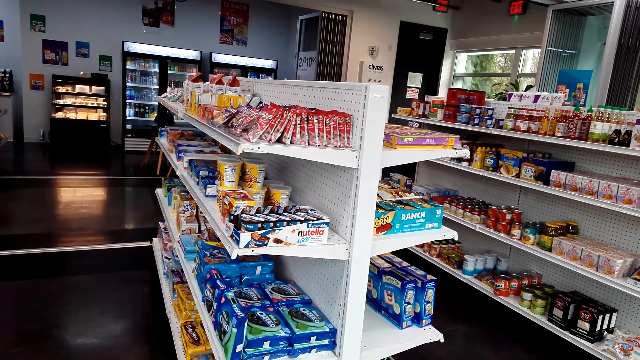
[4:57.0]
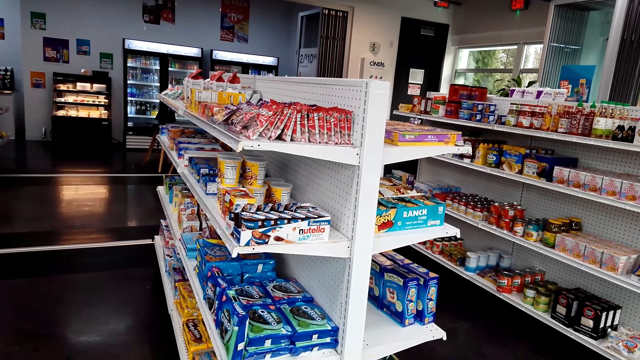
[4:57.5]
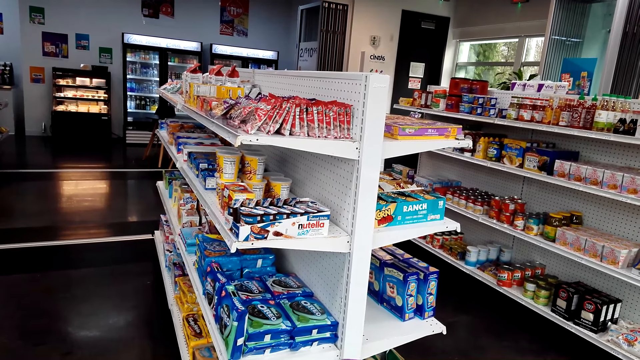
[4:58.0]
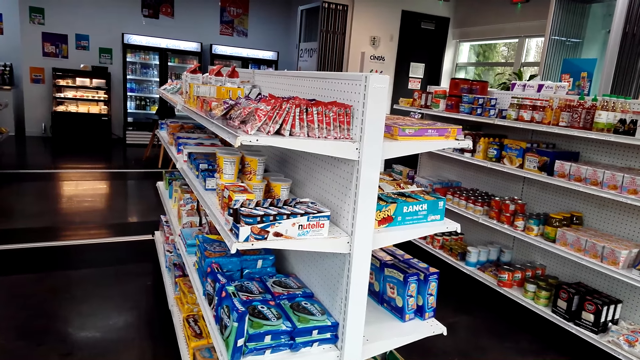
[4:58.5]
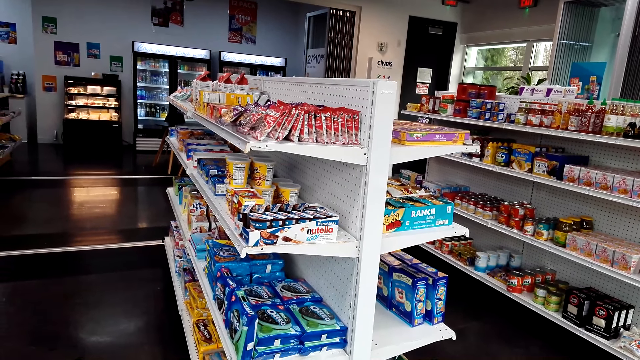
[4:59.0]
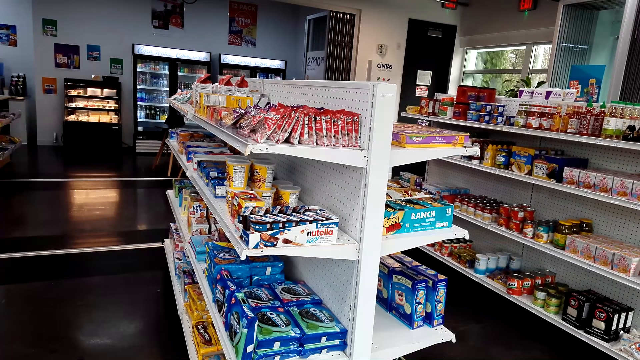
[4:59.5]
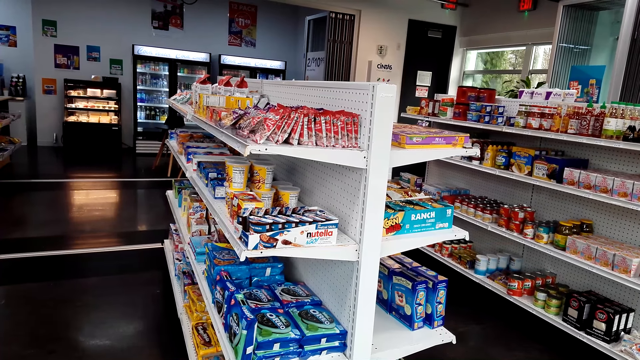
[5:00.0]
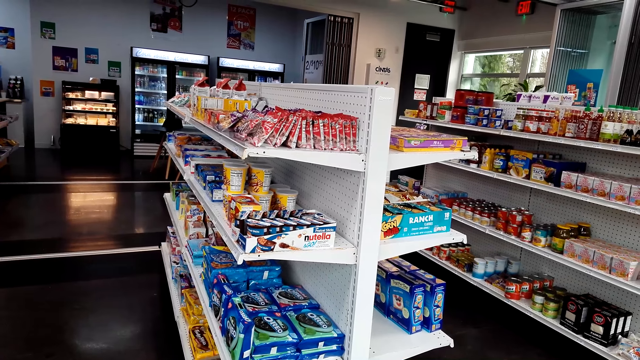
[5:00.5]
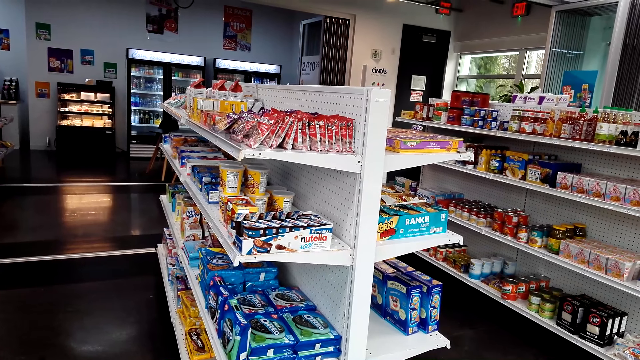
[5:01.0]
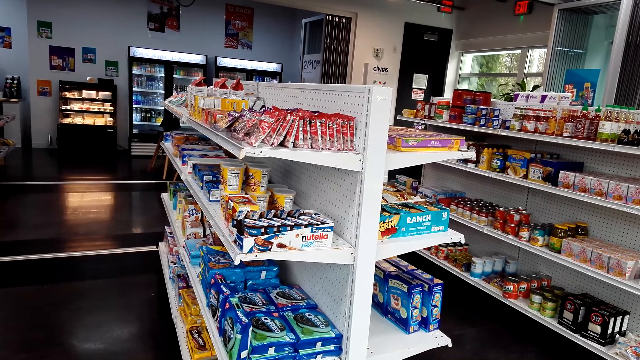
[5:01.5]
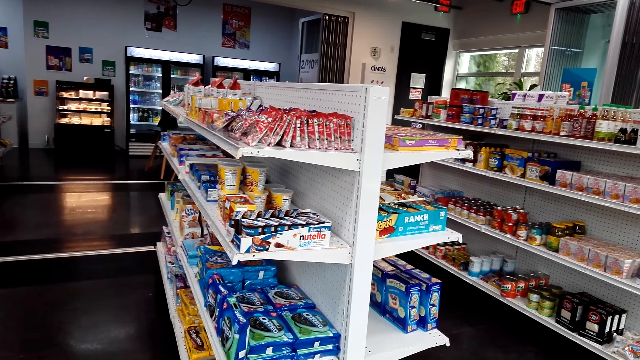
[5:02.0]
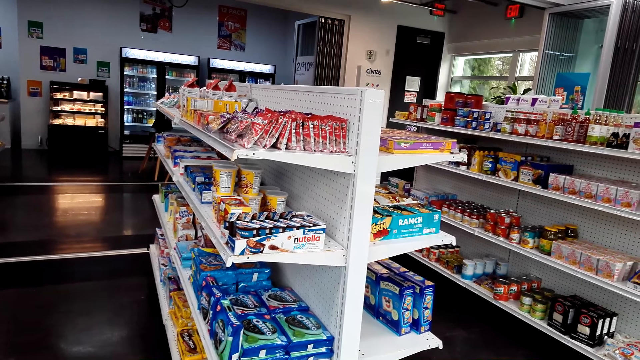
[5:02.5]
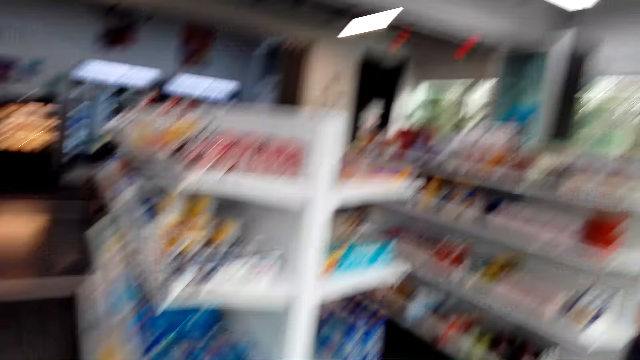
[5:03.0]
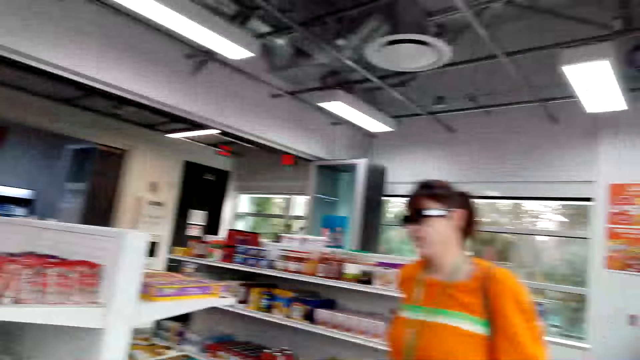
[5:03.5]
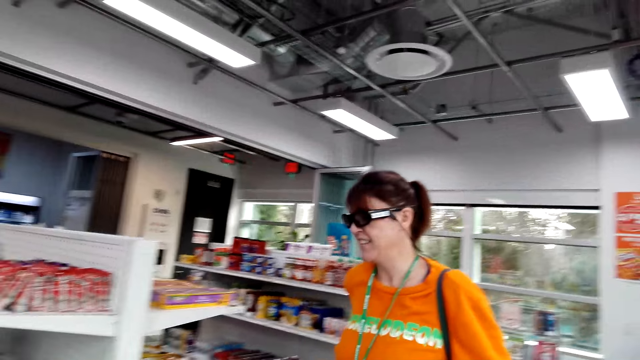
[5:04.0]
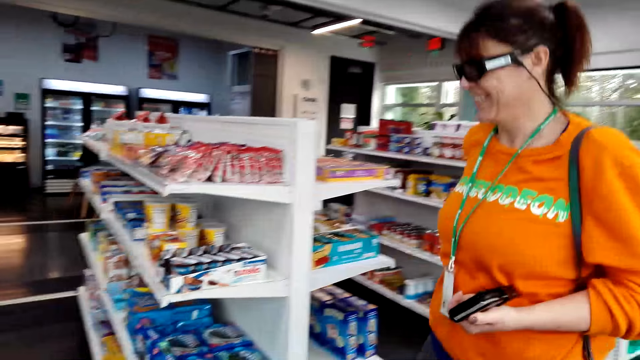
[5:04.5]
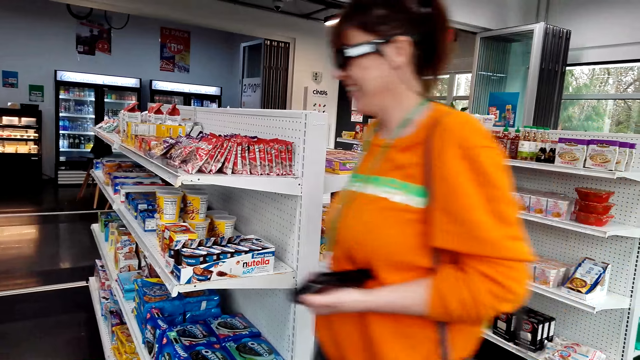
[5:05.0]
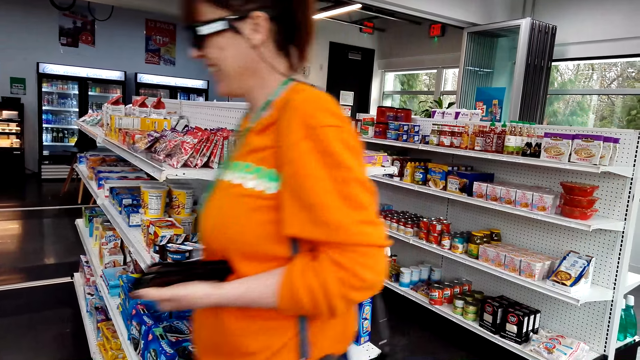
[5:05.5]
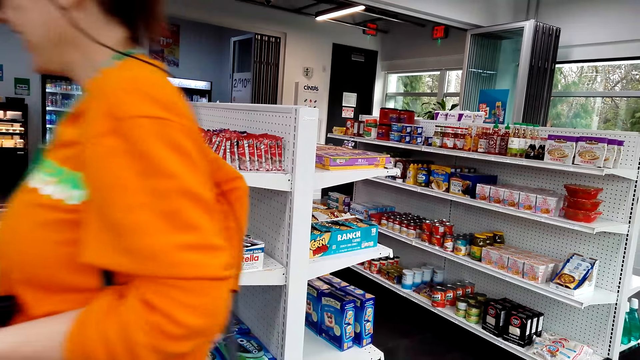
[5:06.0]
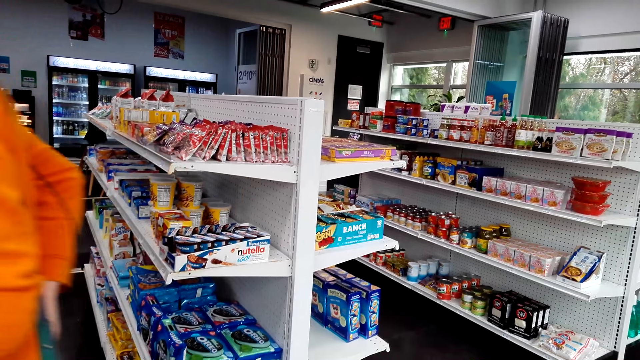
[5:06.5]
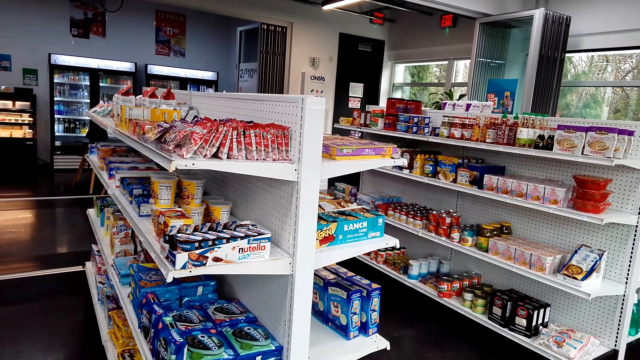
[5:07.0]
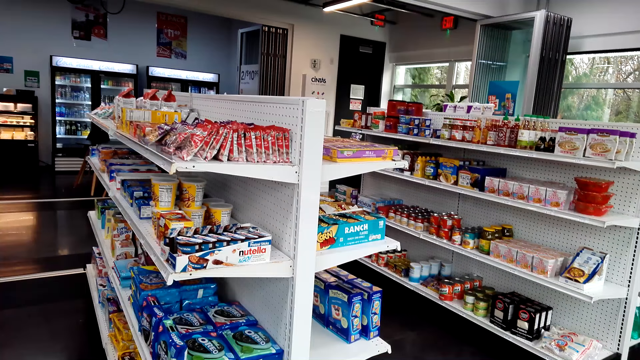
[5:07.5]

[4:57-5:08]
The camera wearer looks in front. They look at the woman in the supermarket. They look sideways.

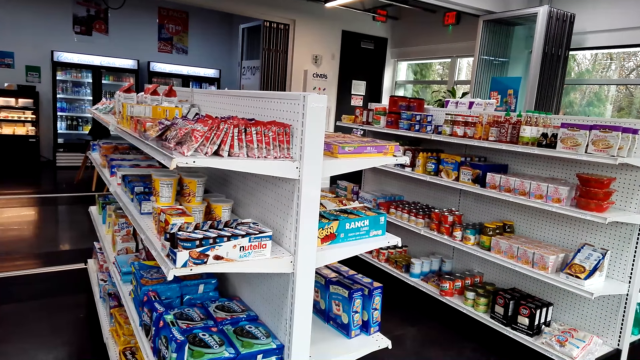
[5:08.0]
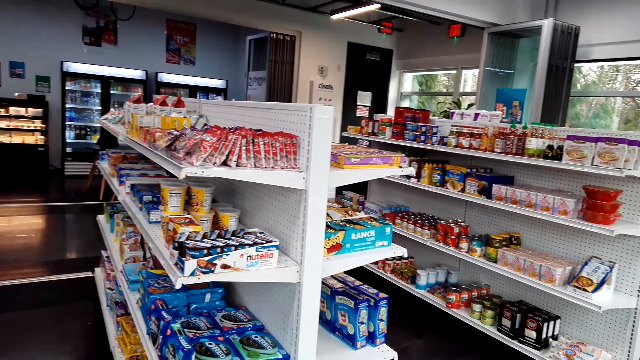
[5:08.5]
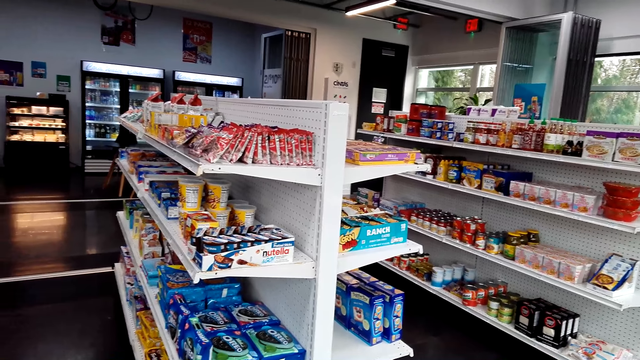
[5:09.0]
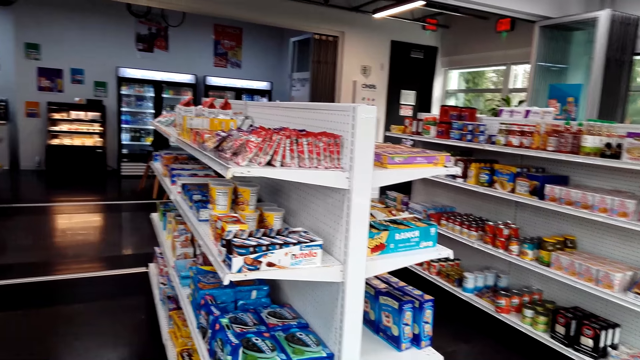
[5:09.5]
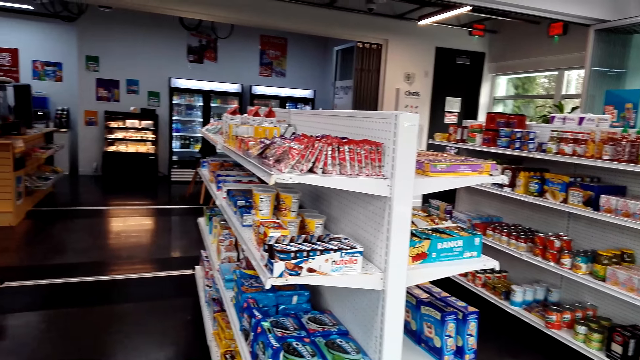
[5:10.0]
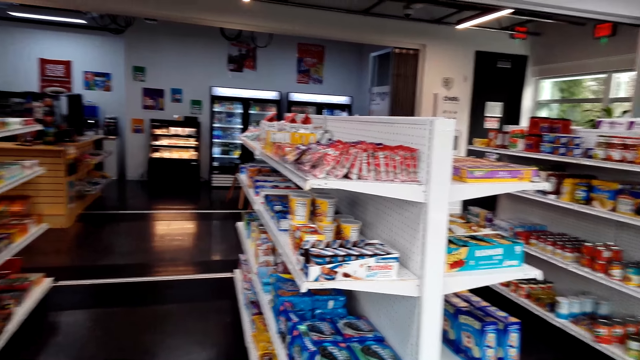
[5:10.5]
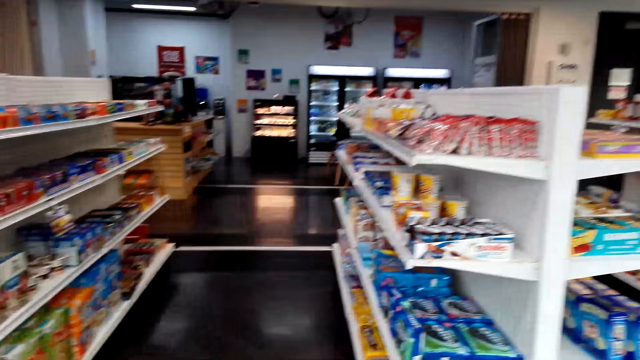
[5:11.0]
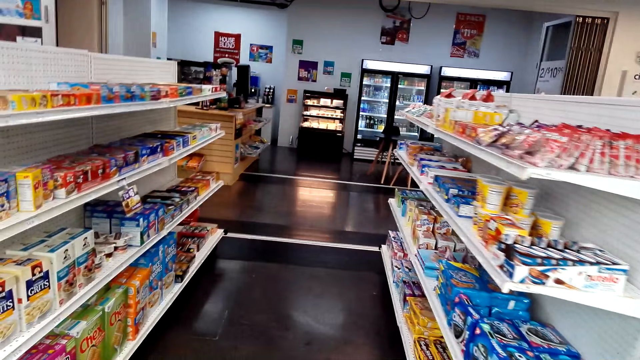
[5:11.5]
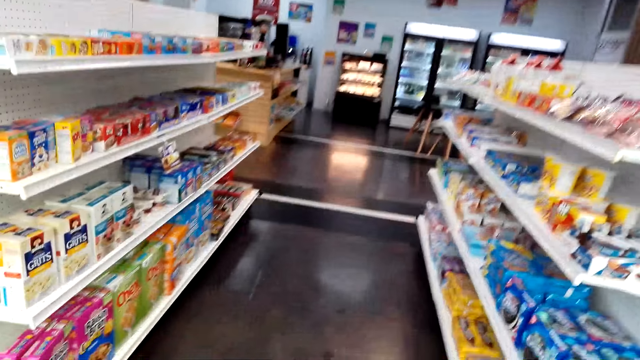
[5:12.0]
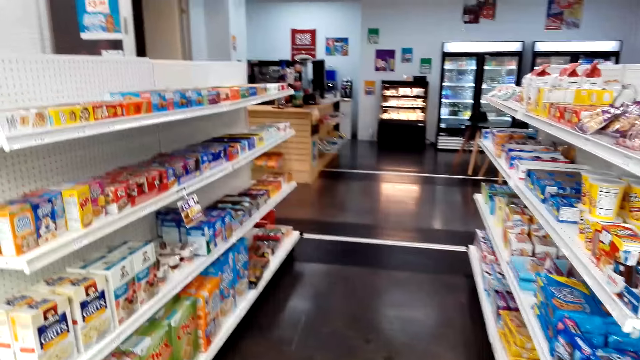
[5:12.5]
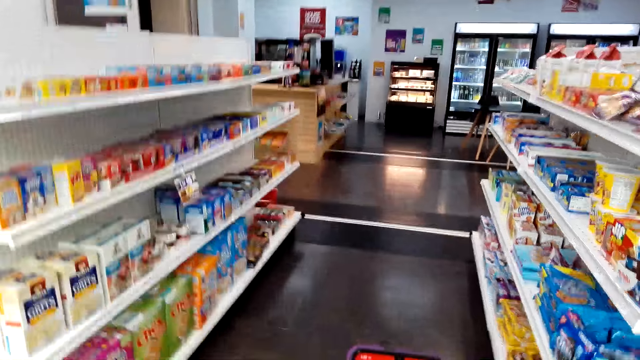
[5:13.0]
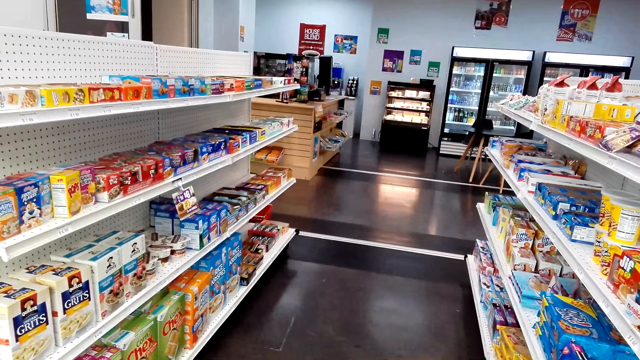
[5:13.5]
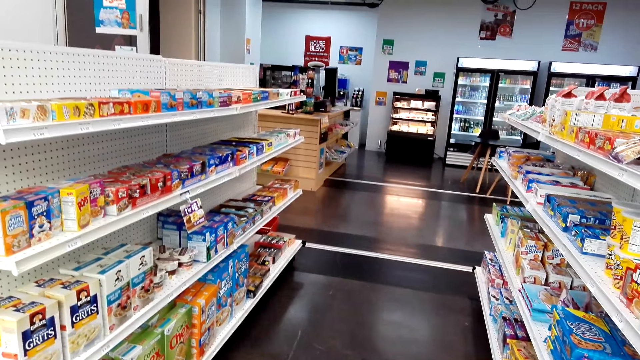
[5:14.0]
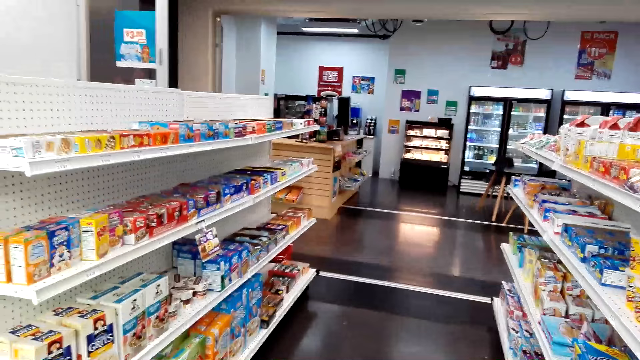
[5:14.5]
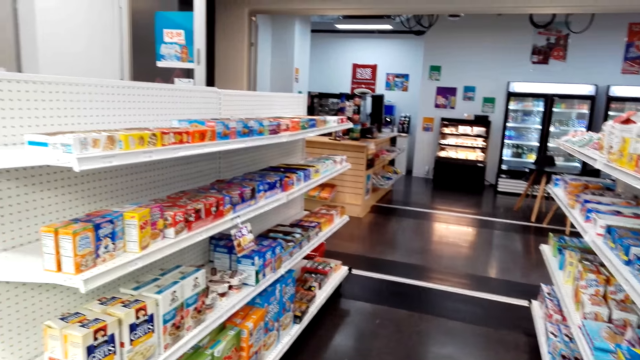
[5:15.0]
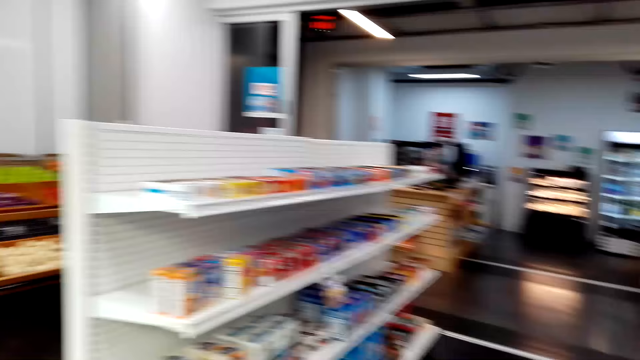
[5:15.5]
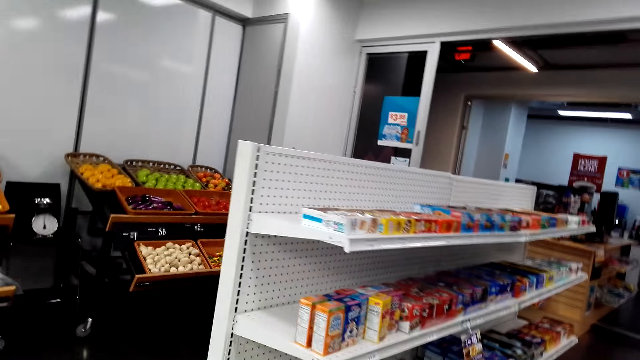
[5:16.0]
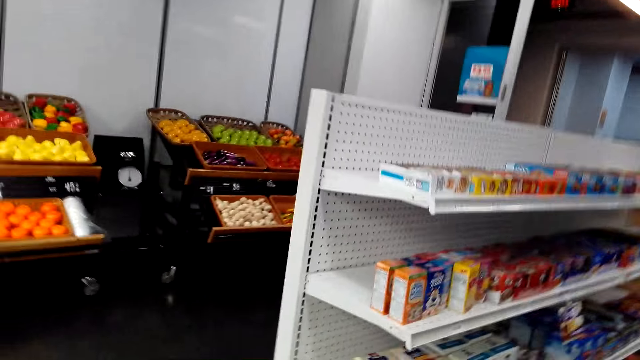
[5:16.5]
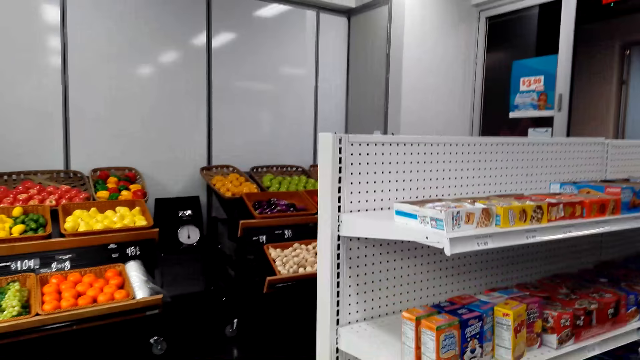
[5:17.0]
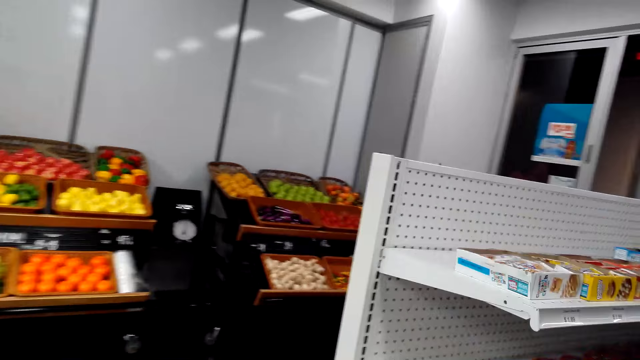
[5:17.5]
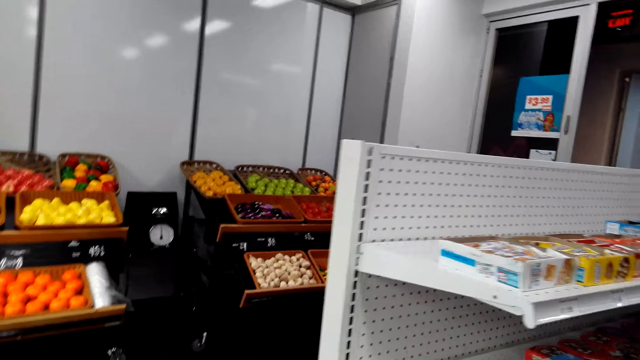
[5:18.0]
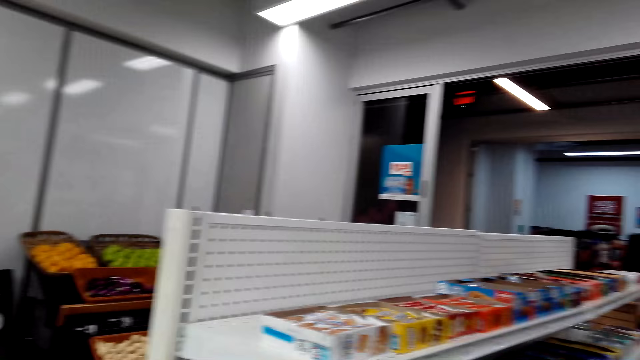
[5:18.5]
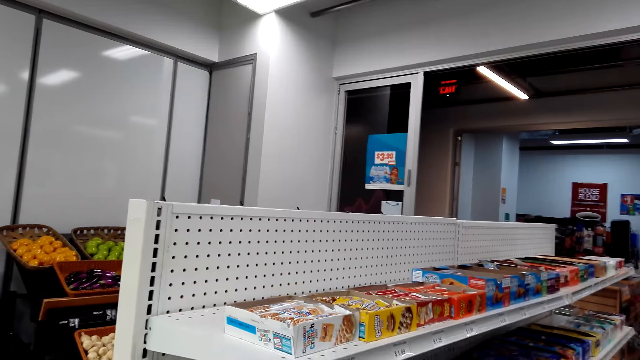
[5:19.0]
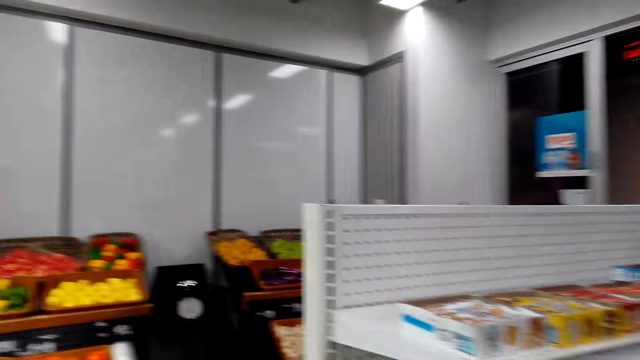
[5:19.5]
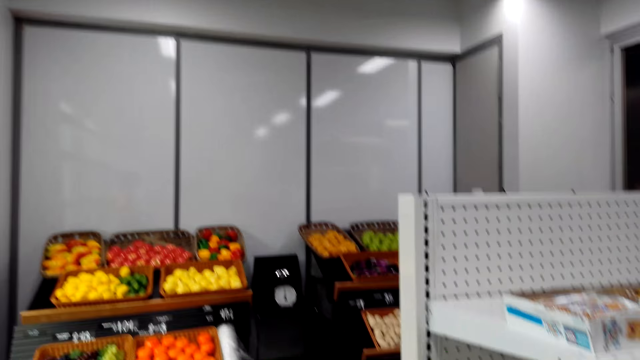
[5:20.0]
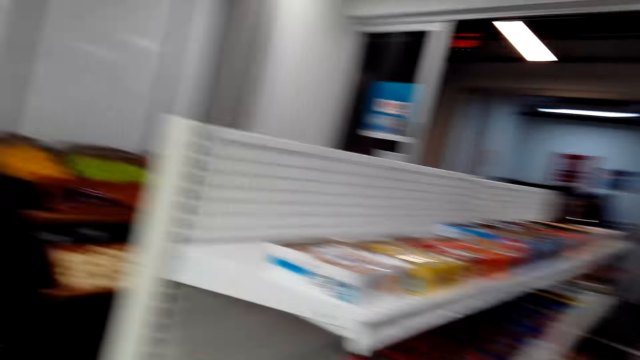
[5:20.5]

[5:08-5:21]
The camera wearer looks around. They look in front. They look down. They look sideways.
